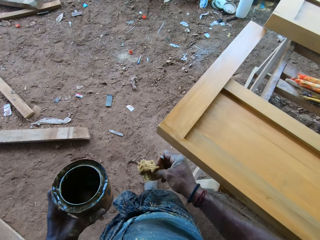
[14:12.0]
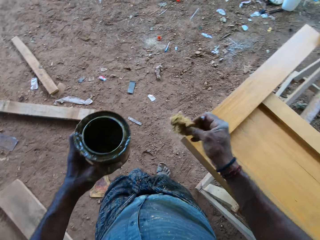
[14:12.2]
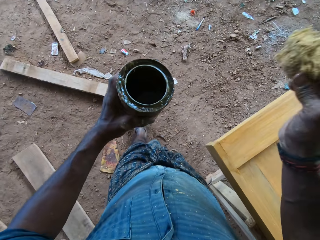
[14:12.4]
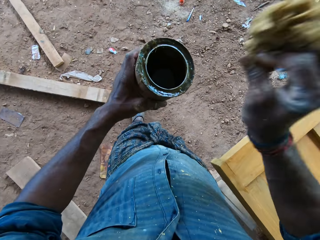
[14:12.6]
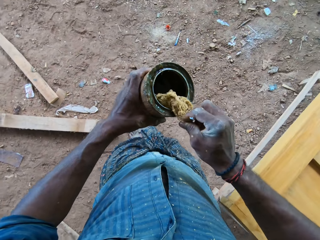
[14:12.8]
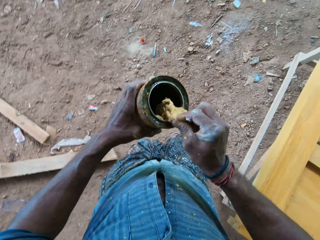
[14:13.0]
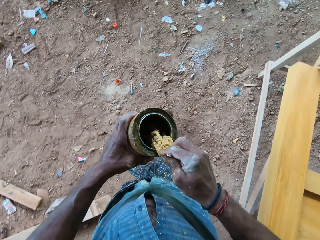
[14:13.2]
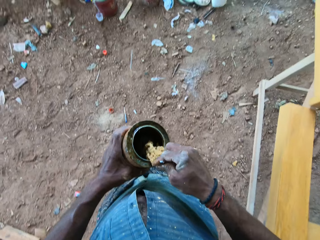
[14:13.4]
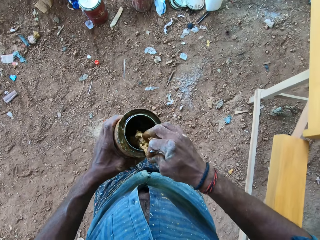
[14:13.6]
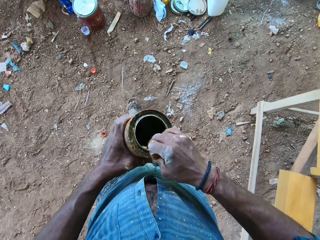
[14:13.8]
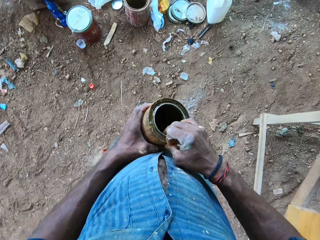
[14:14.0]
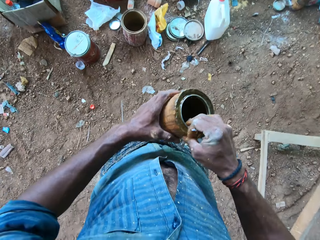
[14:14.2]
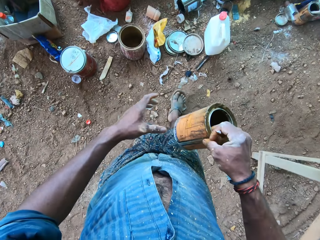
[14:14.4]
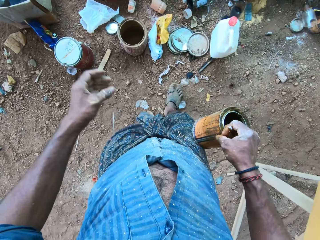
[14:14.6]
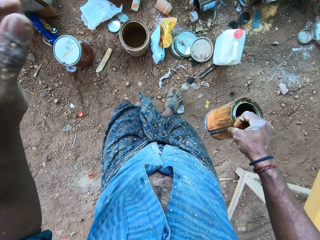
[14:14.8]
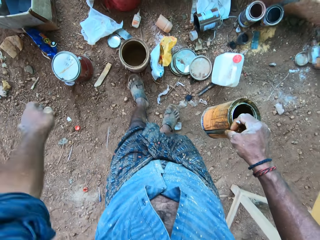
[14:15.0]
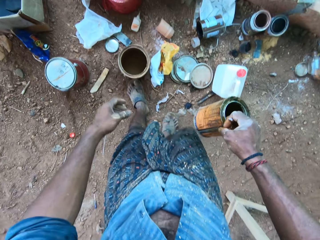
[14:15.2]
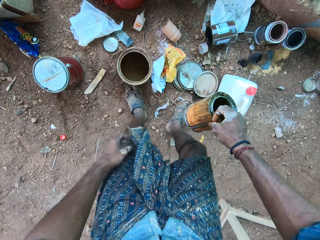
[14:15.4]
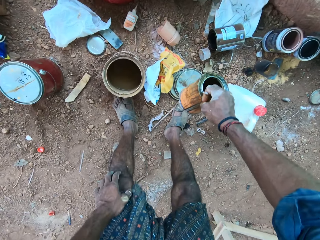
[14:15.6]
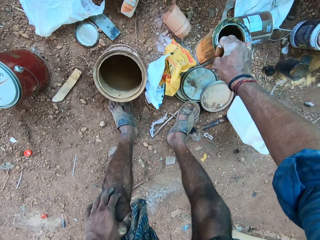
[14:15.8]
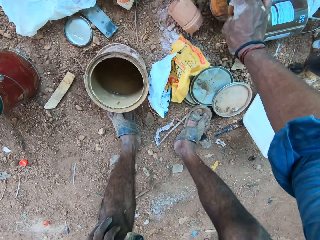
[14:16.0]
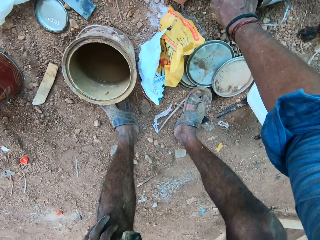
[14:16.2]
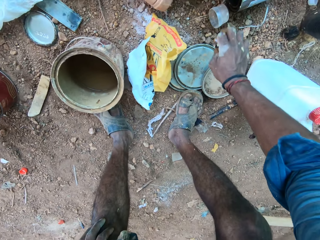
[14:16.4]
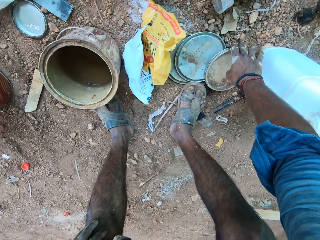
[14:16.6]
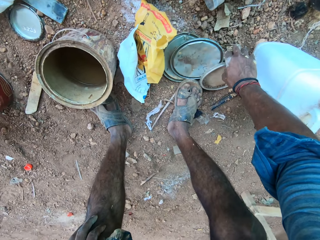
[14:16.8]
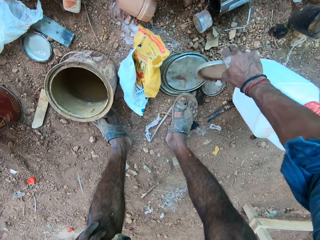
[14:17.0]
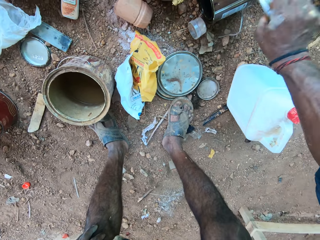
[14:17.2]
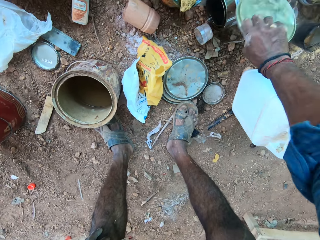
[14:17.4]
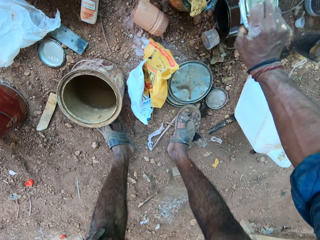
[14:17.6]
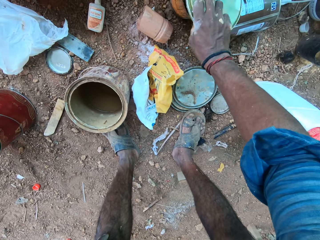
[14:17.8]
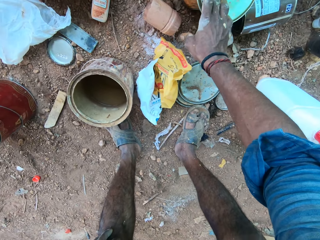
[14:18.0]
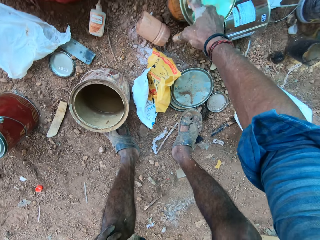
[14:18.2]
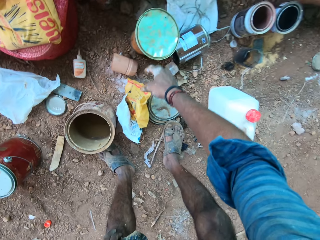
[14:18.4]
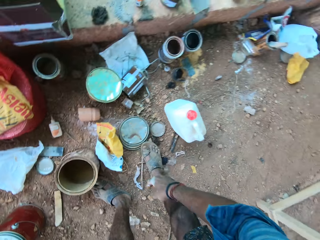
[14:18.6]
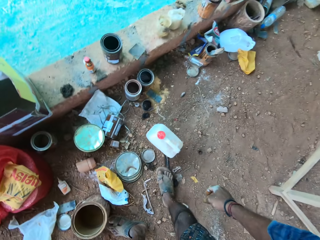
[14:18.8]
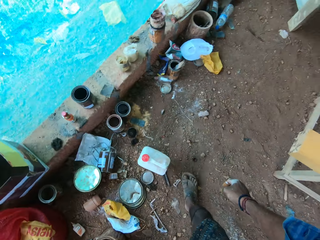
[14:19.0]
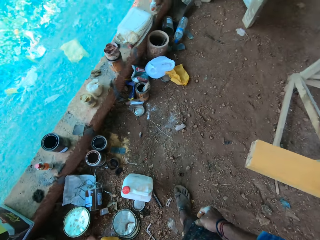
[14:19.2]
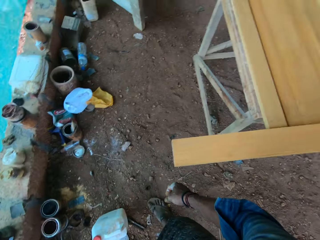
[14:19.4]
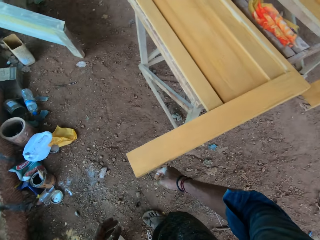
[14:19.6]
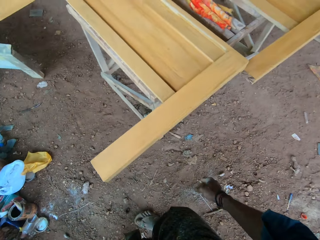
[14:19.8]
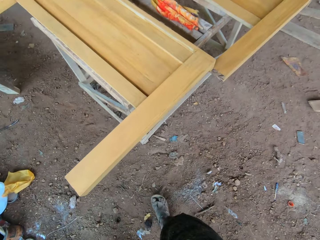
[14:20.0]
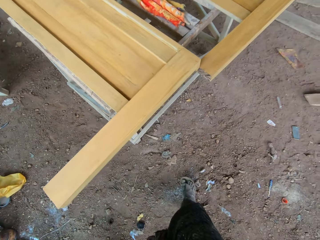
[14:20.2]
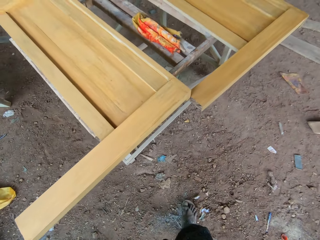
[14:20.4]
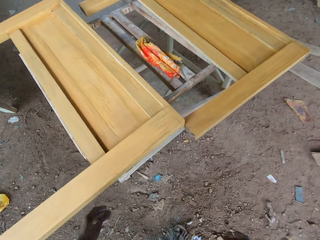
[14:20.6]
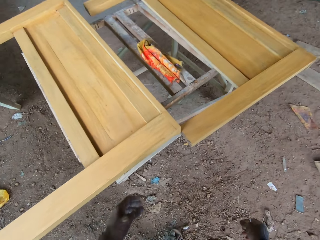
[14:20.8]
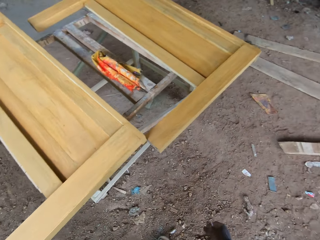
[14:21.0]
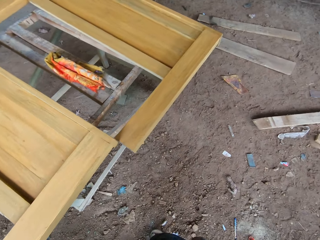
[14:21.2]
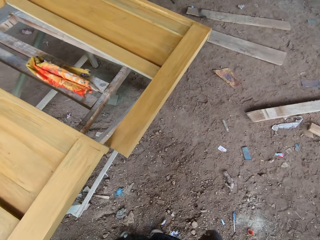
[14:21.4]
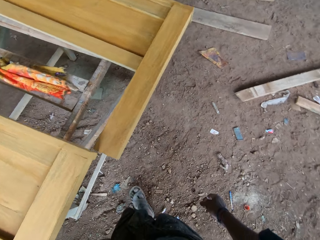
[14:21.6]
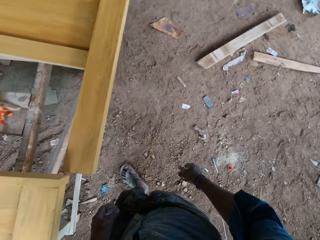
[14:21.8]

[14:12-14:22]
The camera wearer places the foam on the edge of the paint can in his left hand with his right hand. He passes the paint can in his left hand to his right hand. He walks. He drops the paint can on the ground with his right hand. He picks up a lid from the ground with his right hand. He hits the lid on the paint can on the ground with his right hand. He covers the paint can on the ground with the lid in his right hand. He turns around and walks.

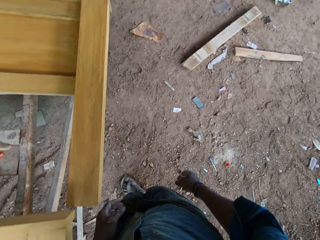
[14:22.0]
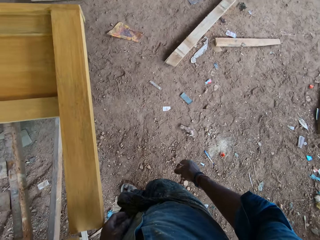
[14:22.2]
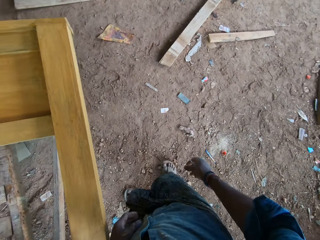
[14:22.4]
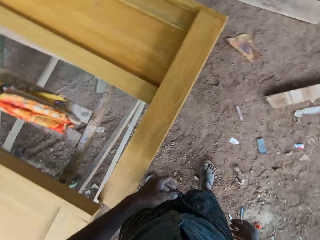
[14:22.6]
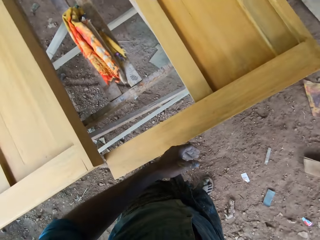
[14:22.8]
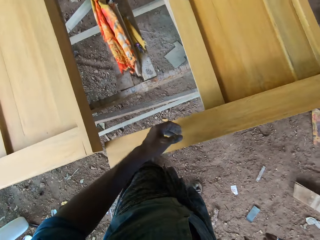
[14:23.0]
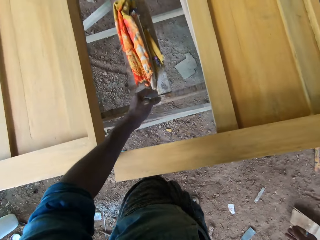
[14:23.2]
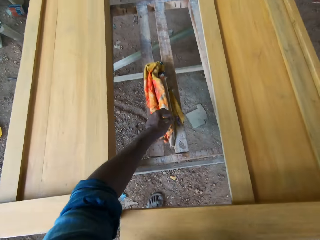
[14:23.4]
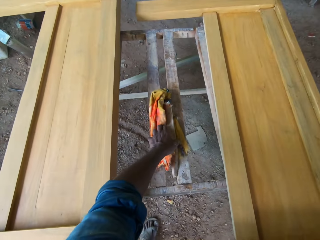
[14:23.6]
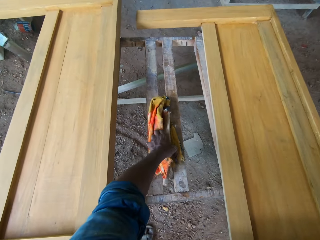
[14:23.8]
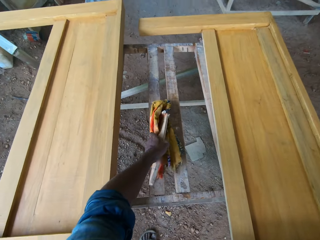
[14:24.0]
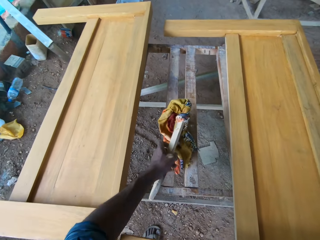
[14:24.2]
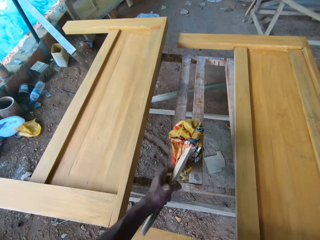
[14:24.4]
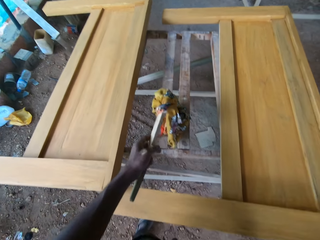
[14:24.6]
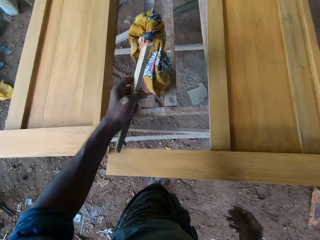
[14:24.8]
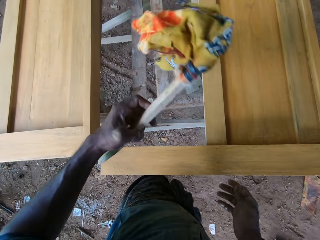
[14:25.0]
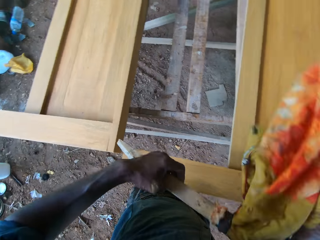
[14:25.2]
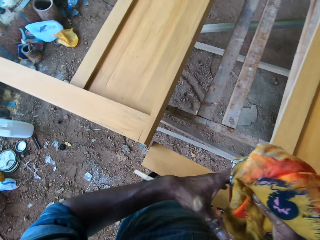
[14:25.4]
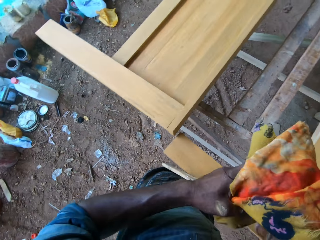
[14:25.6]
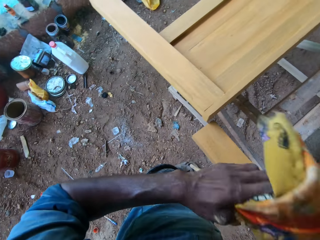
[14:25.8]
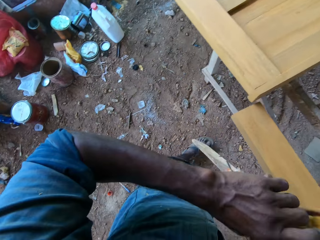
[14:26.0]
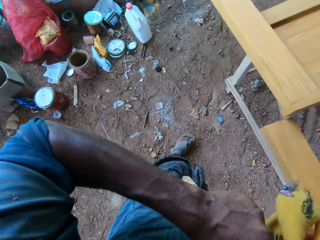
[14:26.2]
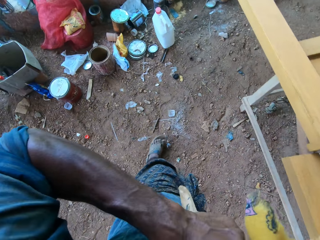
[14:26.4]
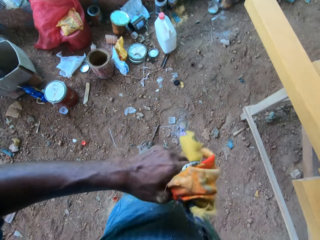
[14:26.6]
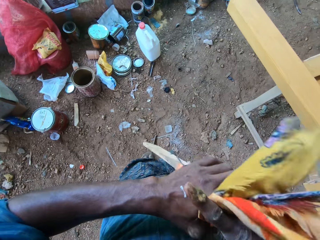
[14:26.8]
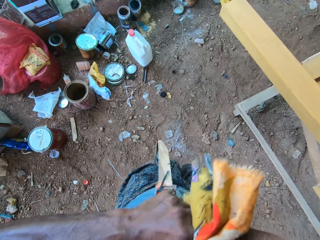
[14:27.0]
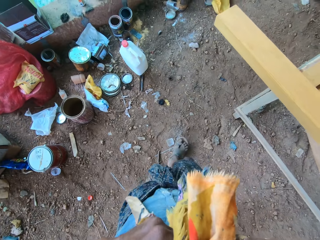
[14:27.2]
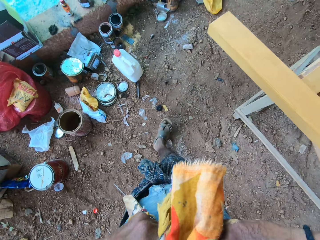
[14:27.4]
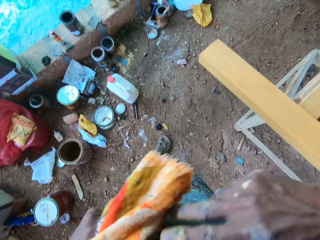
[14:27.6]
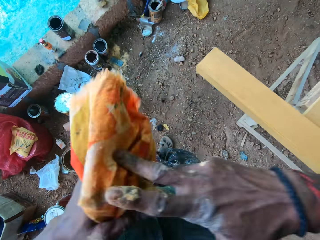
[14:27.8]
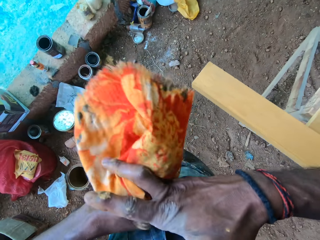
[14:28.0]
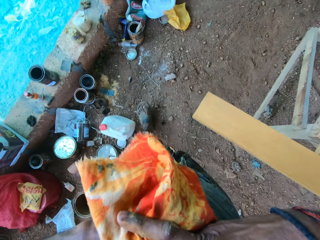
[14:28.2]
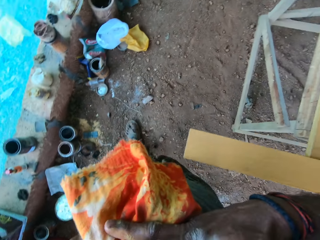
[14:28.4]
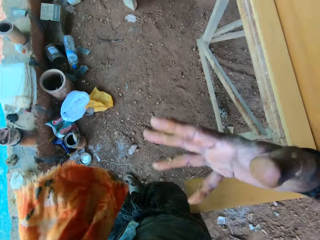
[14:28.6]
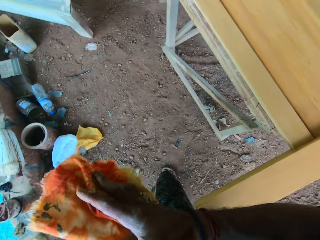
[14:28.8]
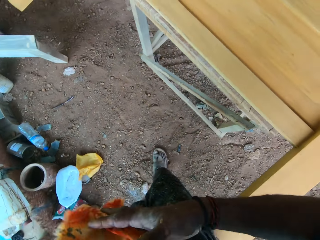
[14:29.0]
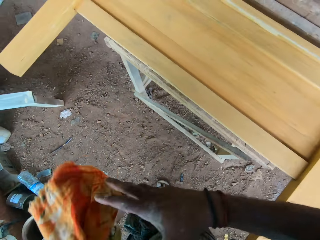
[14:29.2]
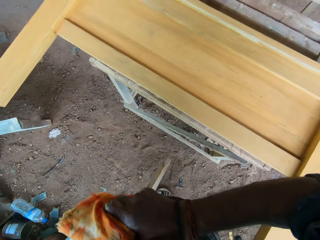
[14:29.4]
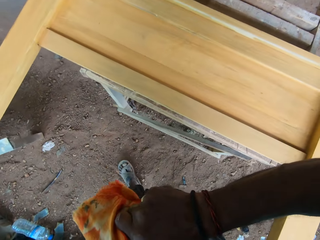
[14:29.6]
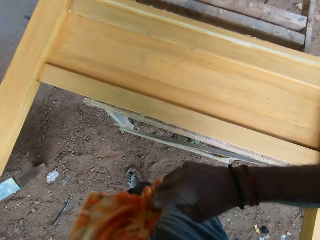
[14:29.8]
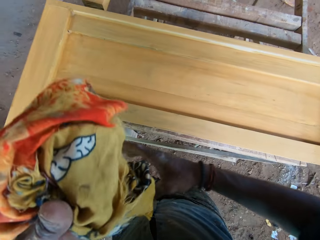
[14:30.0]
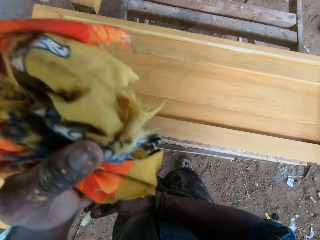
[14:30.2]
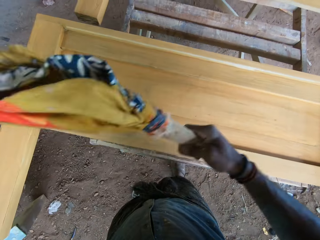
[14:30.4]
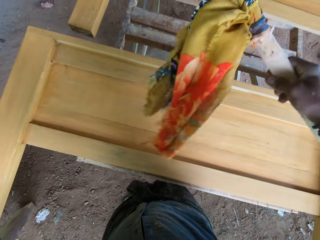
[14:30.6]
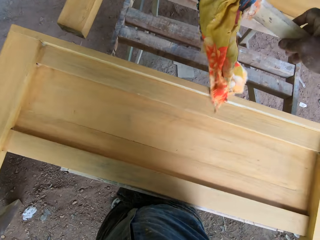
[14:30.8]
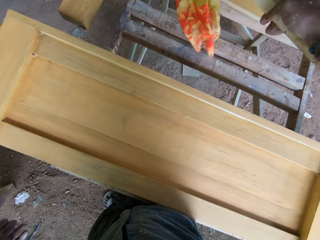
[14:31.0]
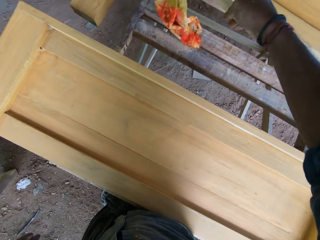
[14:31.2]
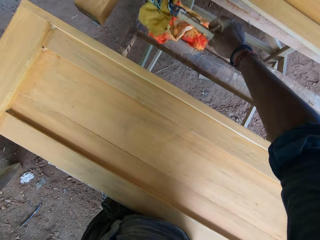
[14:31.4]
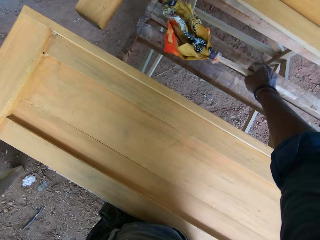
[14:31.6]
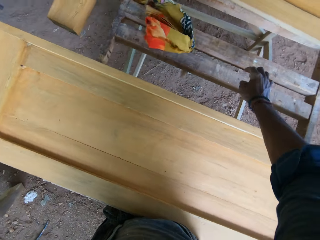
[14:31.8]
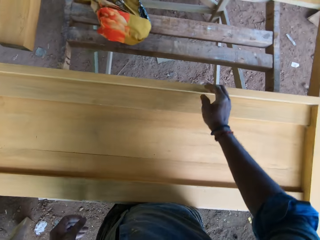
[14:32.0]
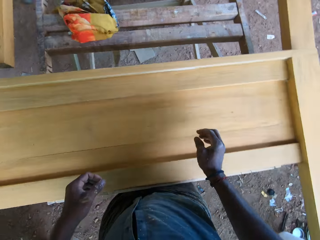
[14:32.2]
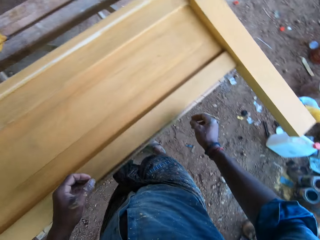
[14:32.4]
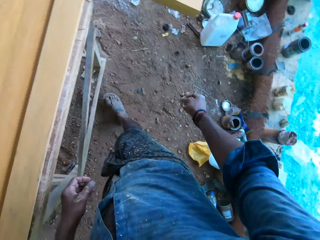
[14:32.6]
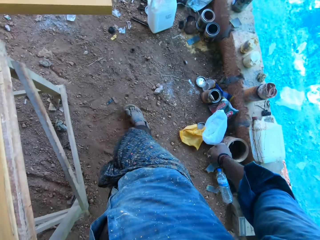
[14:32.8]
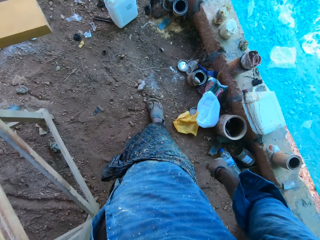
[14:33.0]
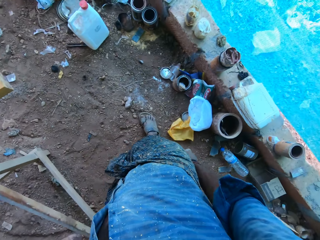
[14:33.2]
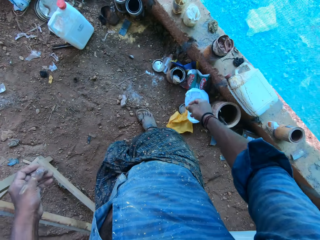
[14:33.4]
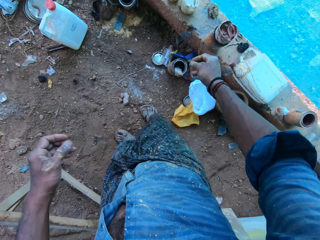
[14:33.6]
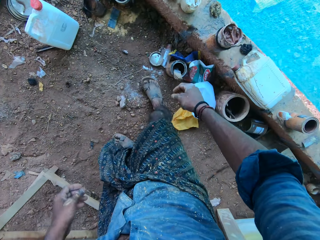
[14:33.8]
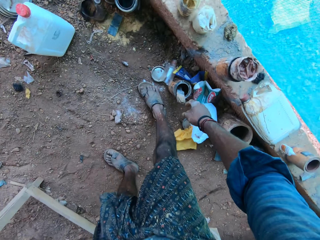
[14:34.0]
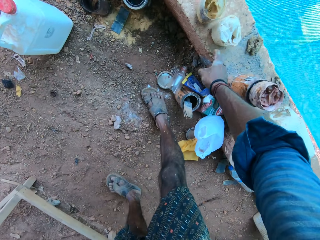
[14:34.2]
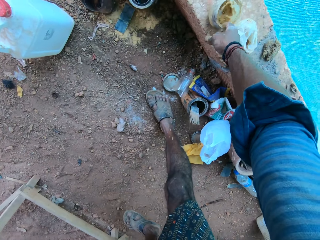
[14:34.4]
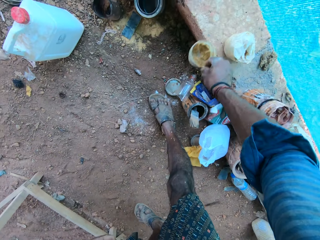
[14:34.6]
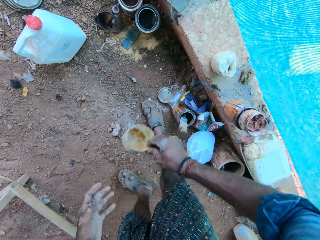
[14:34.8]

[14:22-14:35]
The camera wearer picks up a cloth duster from the table stand with his left hand. He holds the cloth duster with both hands. He cleans both hands with the cloth duster. He walks. He drops the cloth duster on the table stand with his right hand. He turns around. He picks up a plastic from a fence with his right hand.
